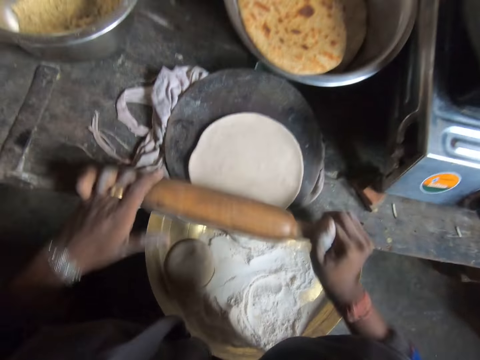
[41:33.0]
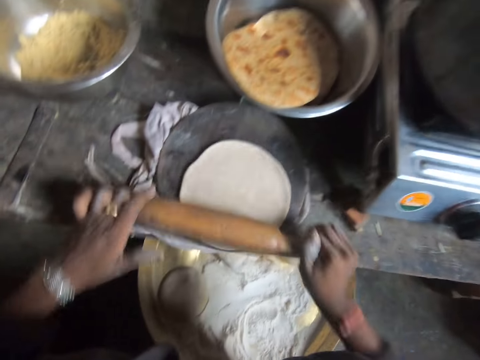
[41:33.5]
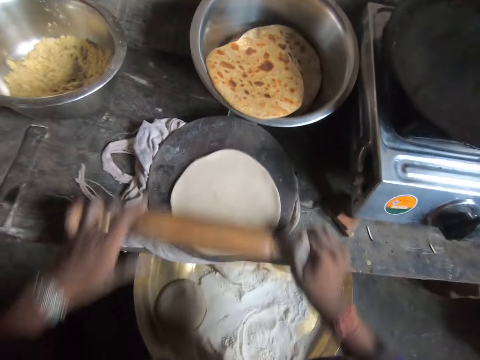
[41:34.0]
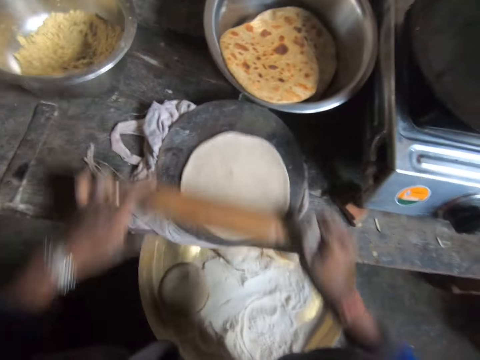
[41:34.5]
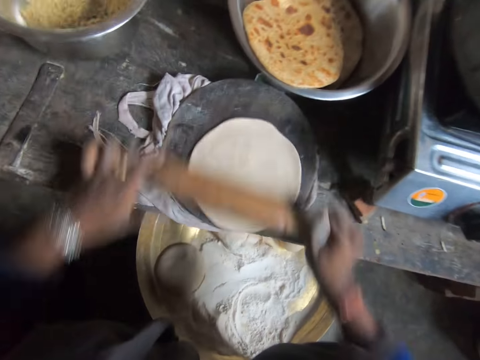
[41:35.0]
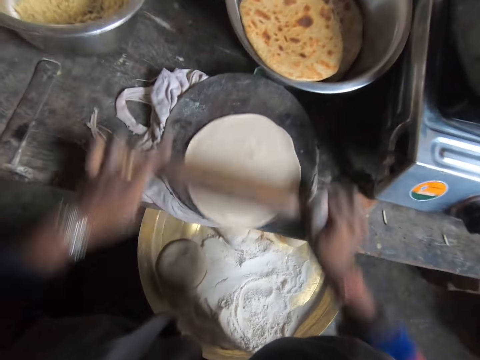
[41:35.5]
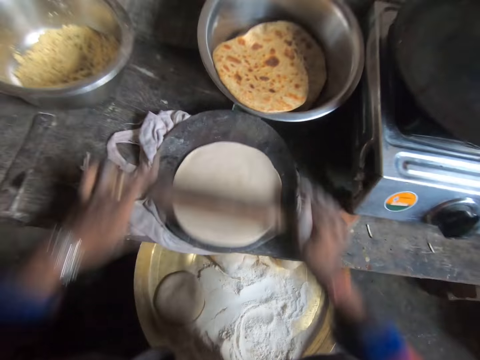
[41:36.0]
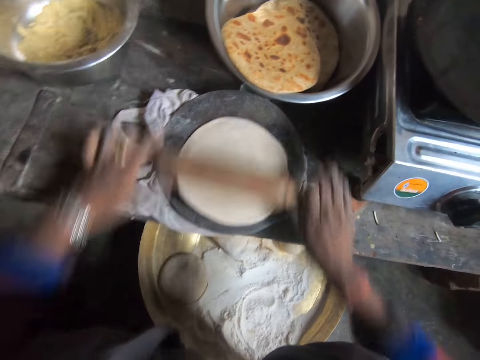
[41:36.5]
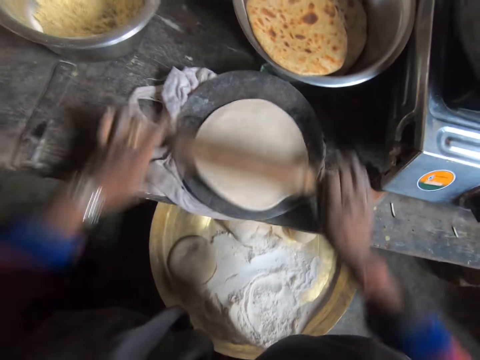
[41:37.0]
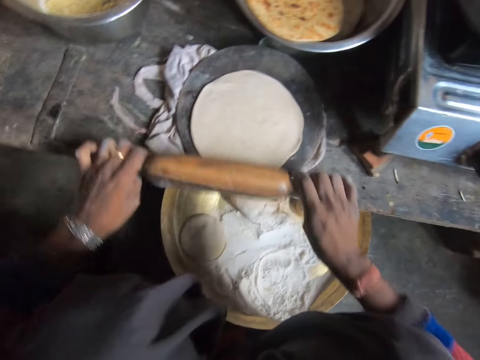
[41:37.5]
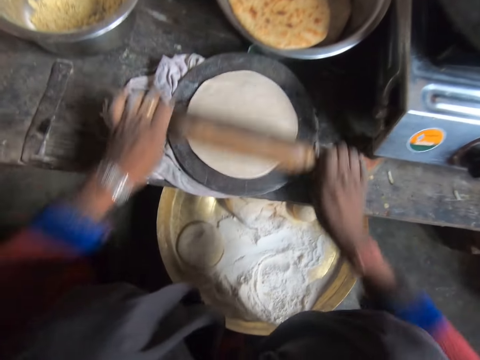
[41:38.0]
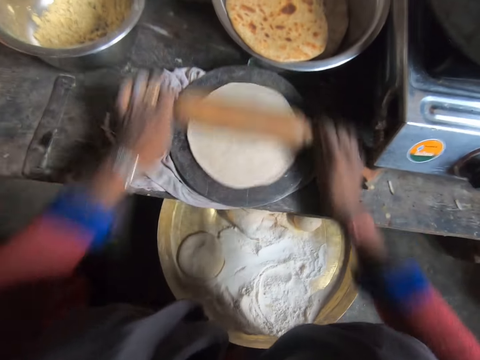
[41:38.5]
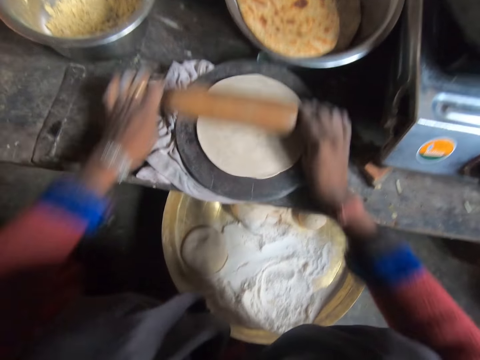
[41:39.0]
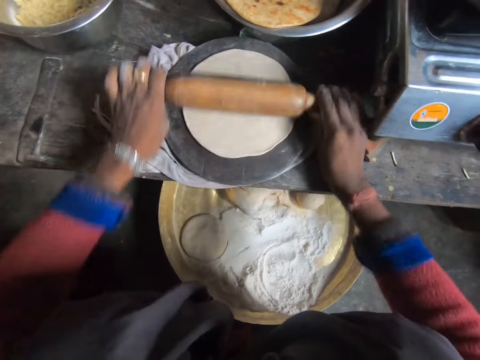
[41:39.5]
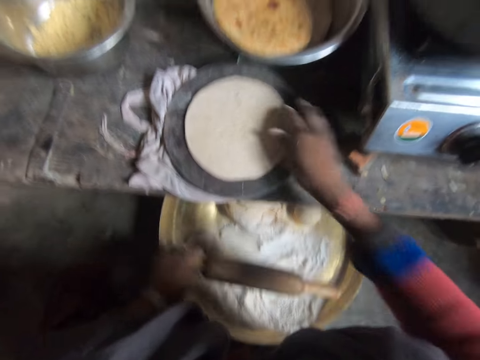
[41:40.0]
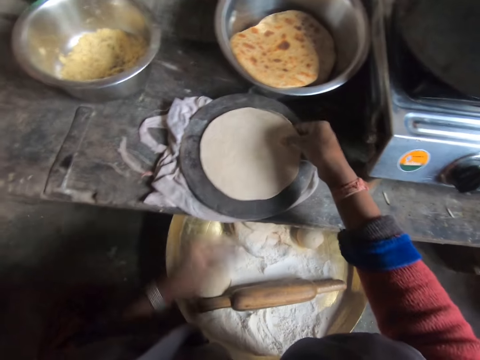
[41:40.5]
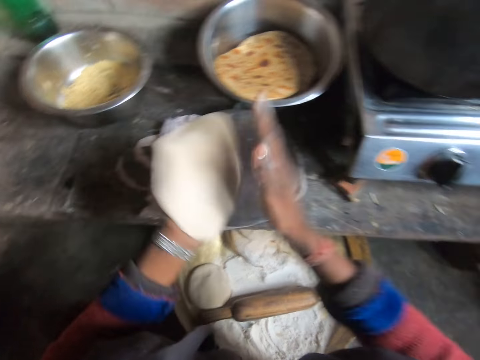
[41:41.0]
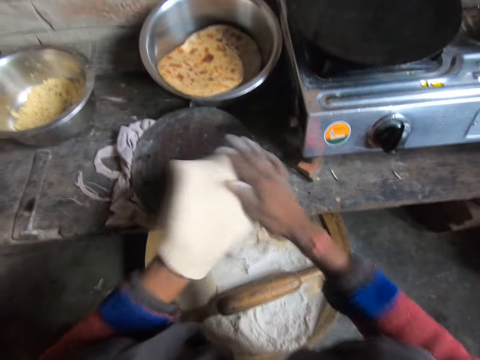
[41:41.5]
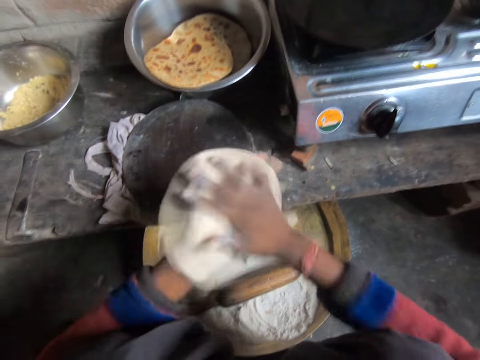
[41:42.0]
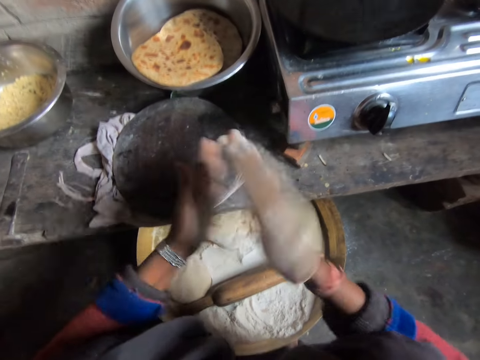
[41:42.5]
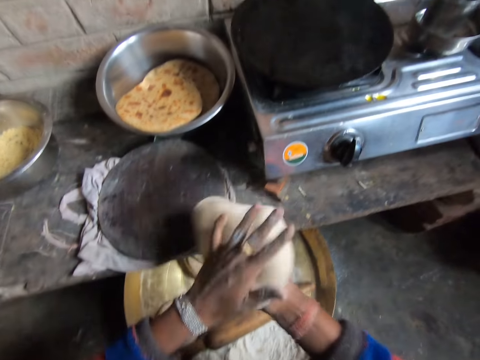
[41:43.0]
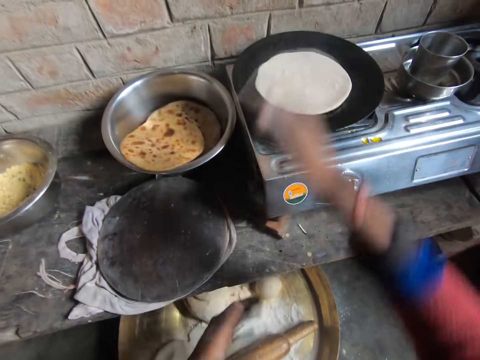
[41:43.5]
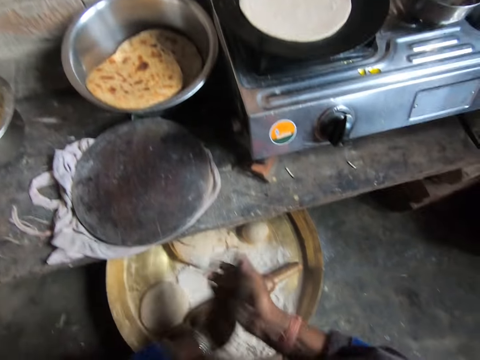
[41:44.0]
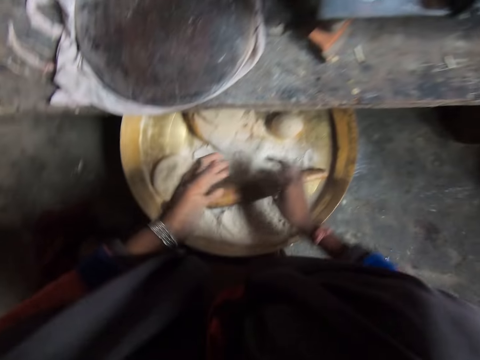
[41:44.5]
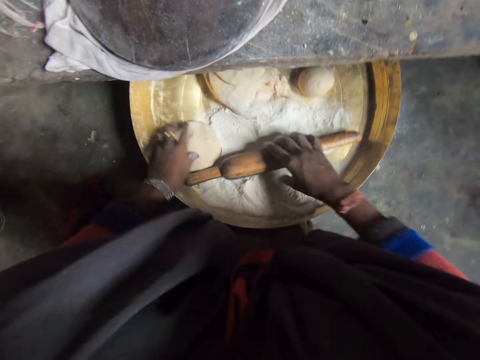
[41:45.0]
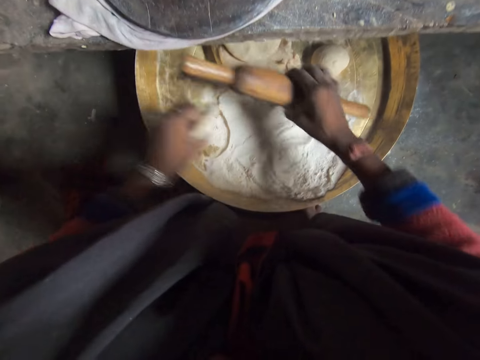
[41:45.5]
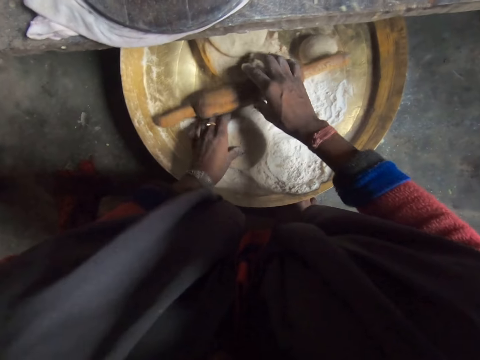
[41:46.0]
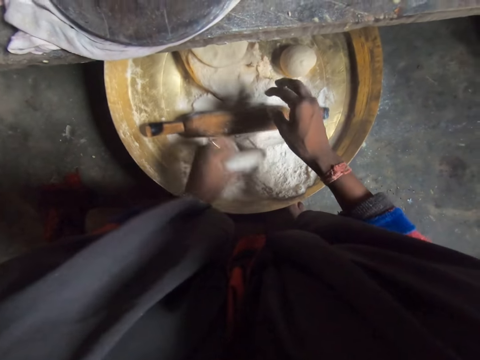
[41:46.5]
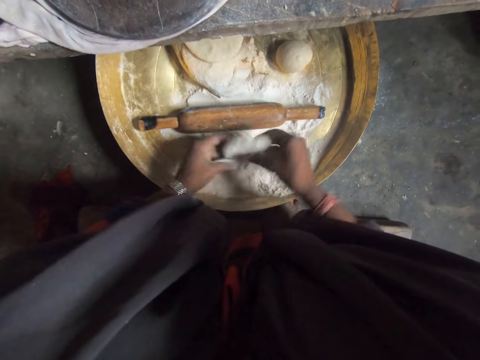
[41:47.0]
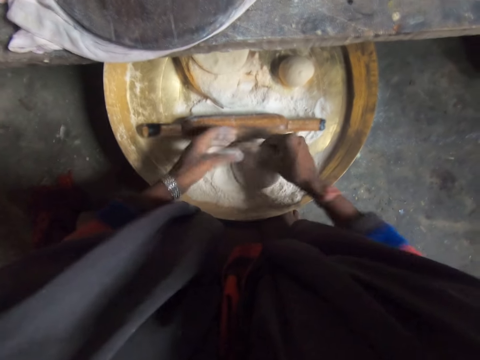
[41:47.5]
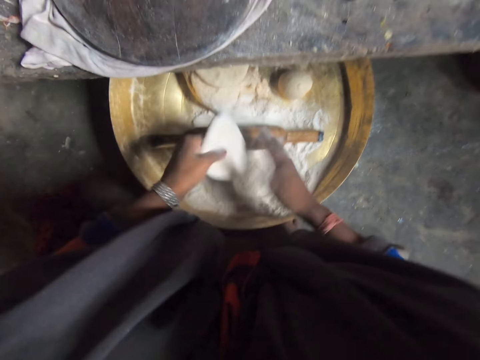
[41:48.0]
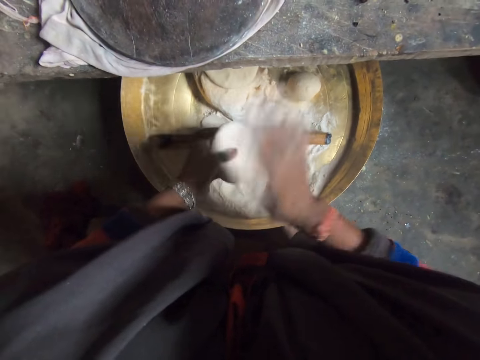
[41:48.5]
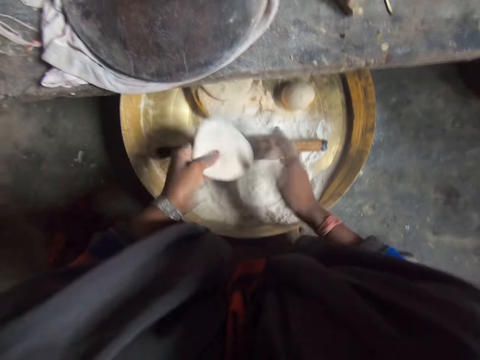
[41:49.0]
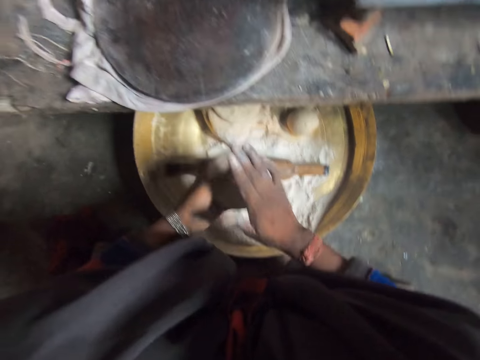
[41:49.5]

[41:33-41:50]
The camera wearer passes the dough between her hands. She places the rolling pin in a tray. She takes the flat dough. She drops the dough in the pan with her right hand. She dusts her hands. She takes the rolling pin. She mixes the dough with flour. She takes the dough ball. She drops the rolling pin. She rolls the dough ball in flour. She wipes the dough ball.

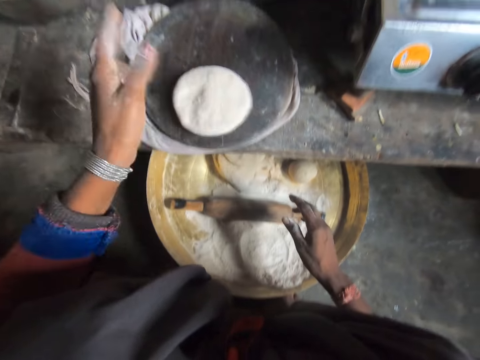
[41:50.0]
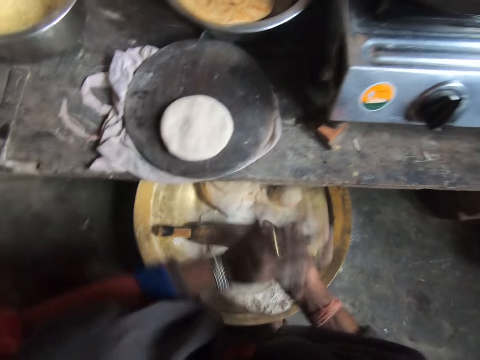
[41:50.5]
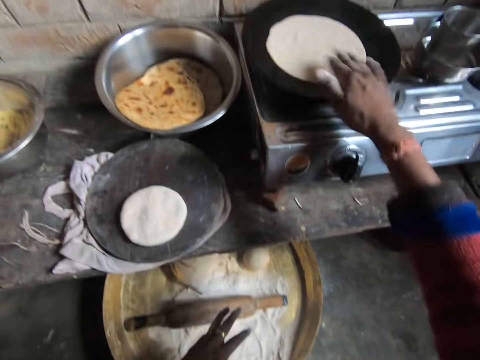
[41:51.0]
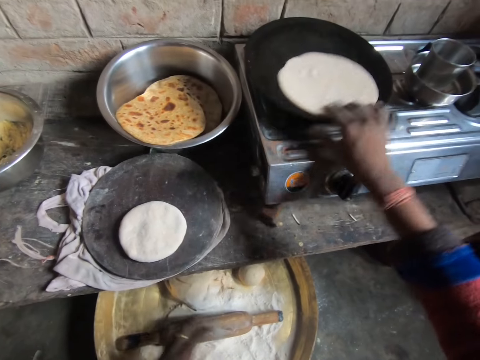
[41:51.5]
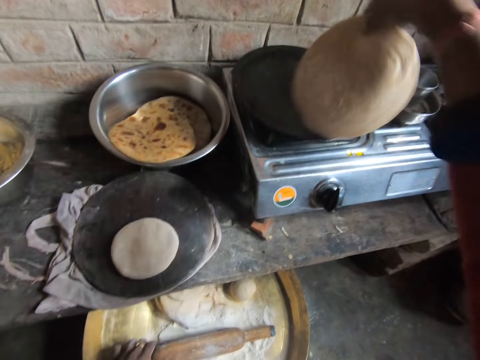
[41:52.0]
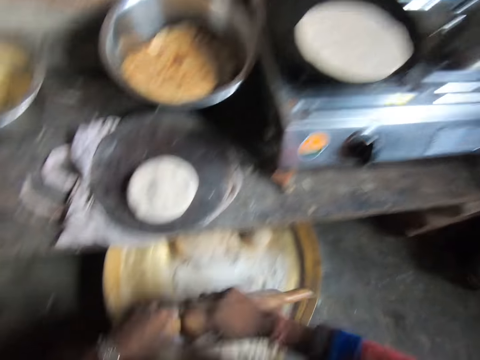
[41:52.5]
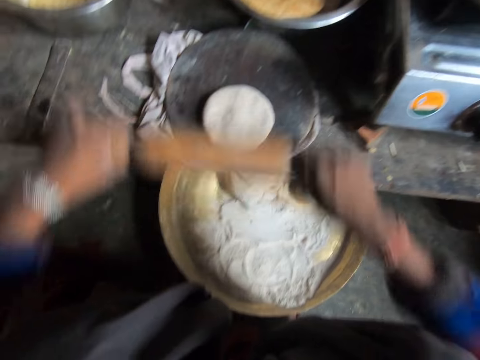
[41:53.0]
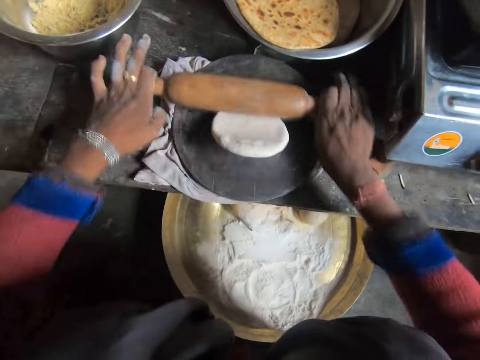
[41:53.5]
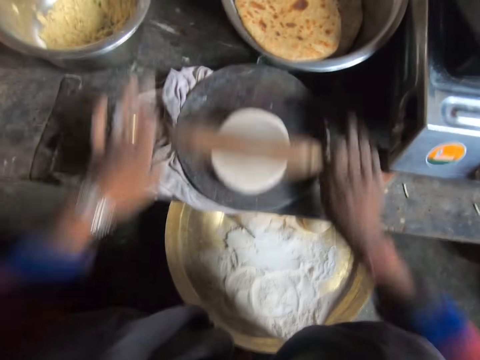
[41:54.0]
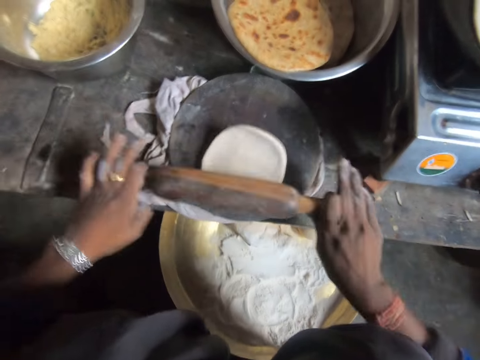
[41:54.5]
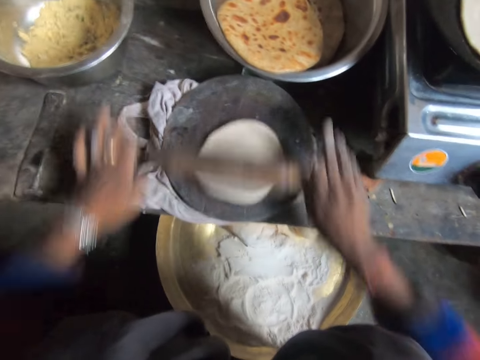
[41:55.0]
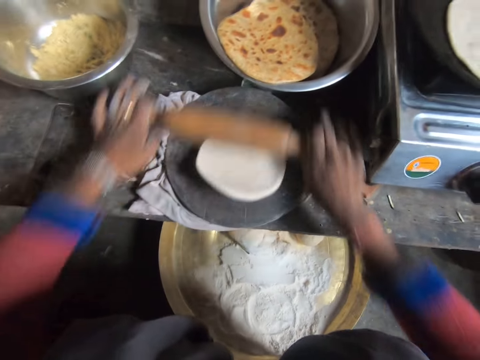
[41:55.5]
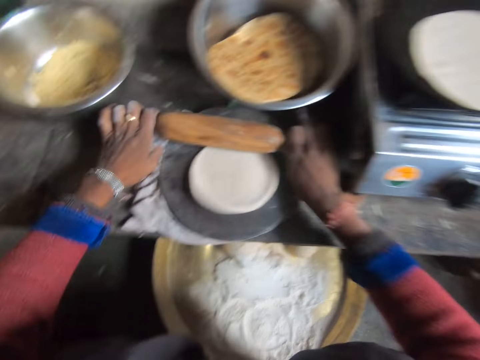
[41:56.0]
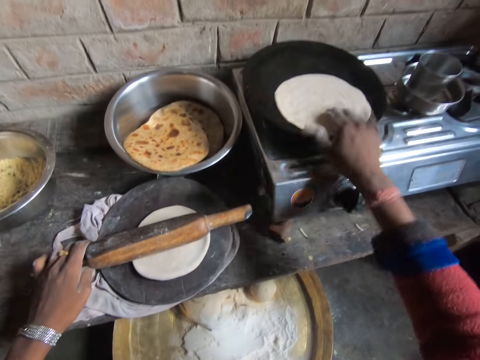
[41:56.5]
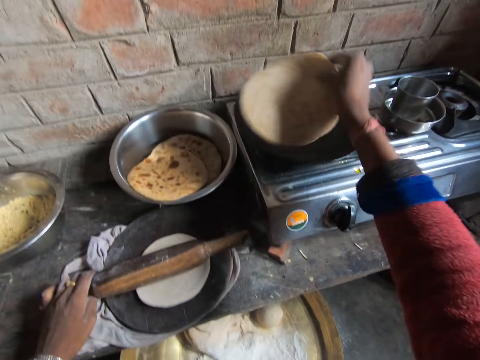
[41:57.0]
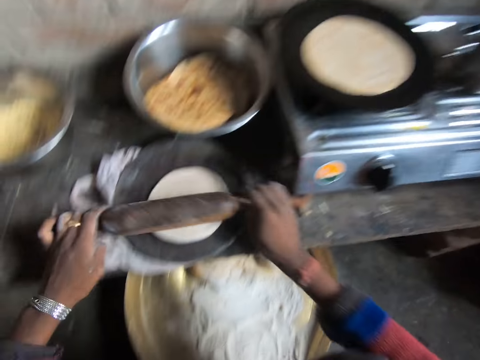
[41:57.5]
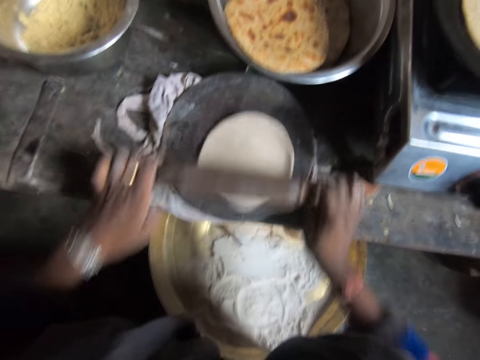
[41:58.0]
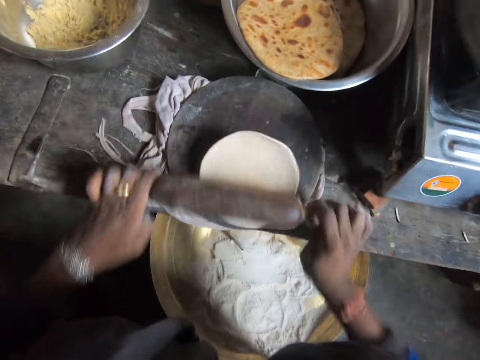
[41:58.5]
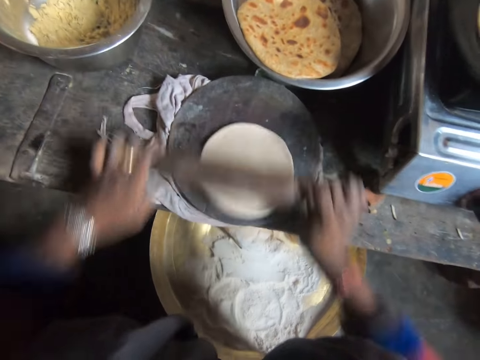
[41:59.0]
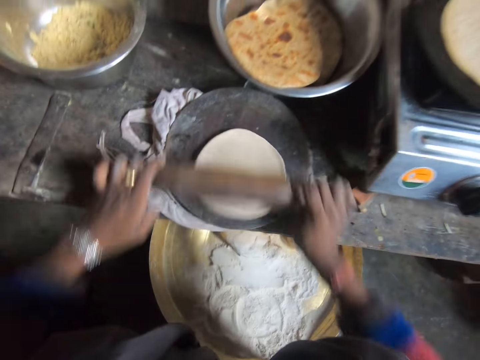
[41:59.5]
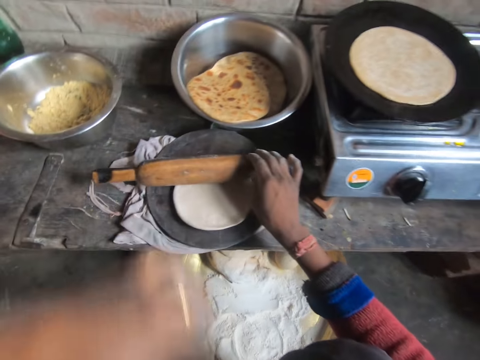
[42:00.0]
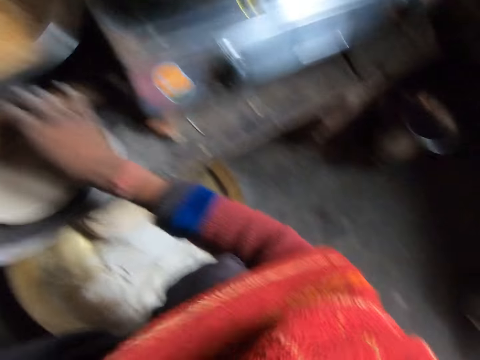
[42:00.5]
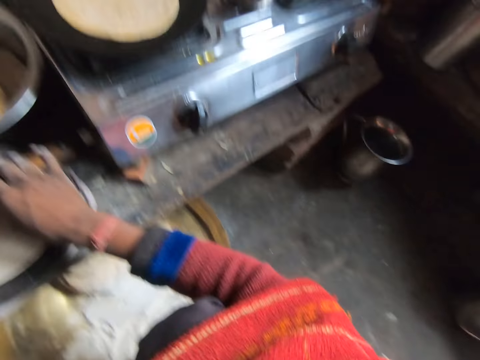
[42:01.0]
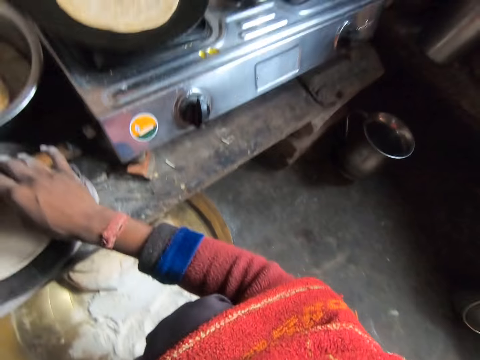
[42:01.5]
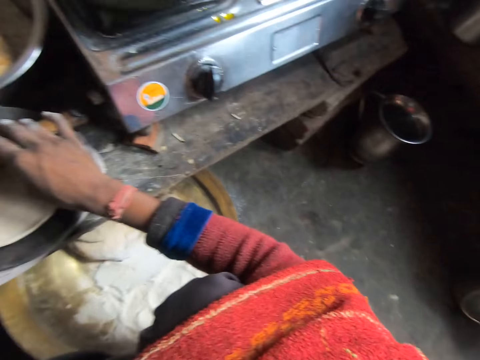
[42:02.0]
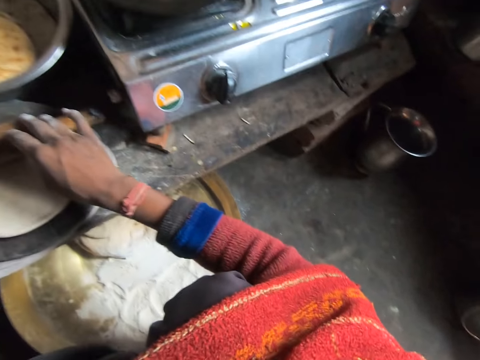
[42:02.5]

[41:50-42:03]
The camera wearer puts the dough on the rolling board. She checks the pancake in the pan with her right hand. She claps. She moves the flat bread on the pan. She lifts the flat bread. She drops the white bread. She picks up the rolling pin with both hands. She wipes the rolling pin. She flattens the dough on the rolling board with the rolling pin. She flips the pancake in the pan with her right hand. She rolls the dough with the rolling pin. She touches her face with her left hand.
